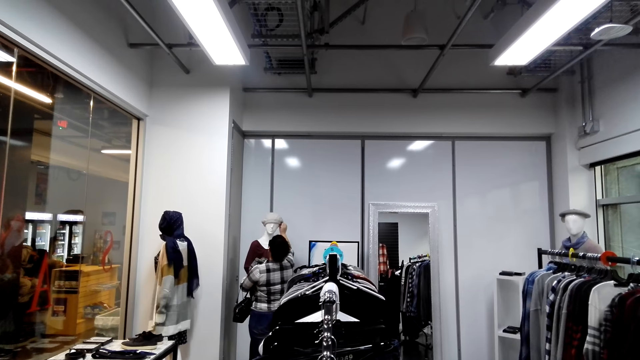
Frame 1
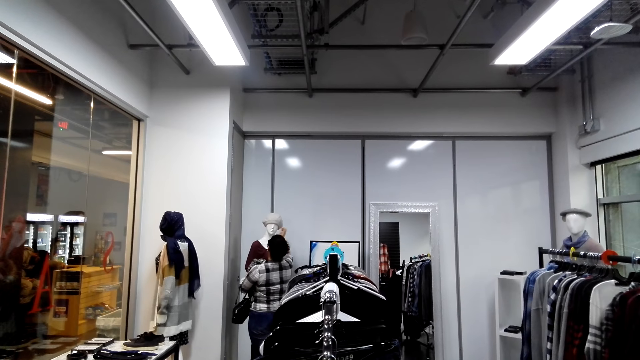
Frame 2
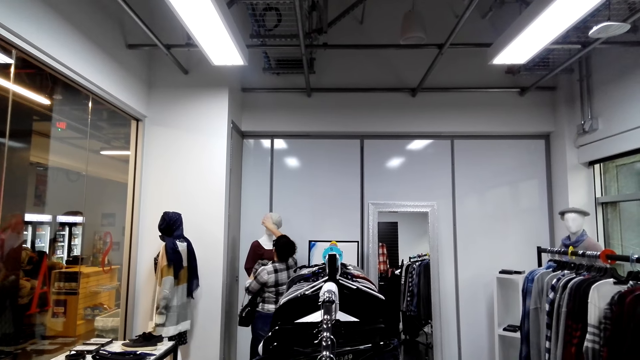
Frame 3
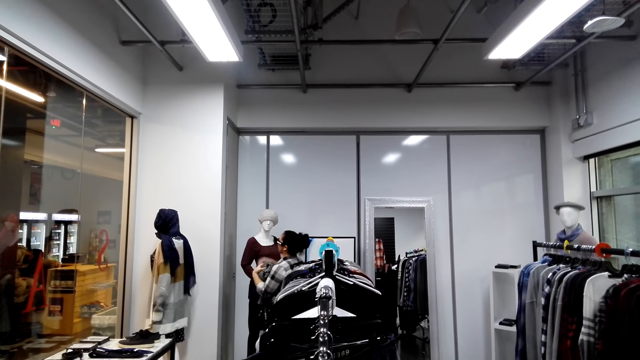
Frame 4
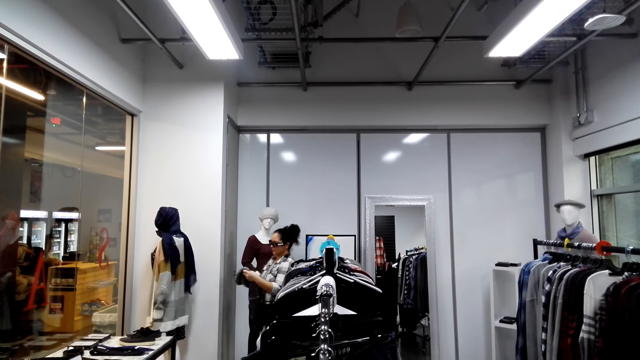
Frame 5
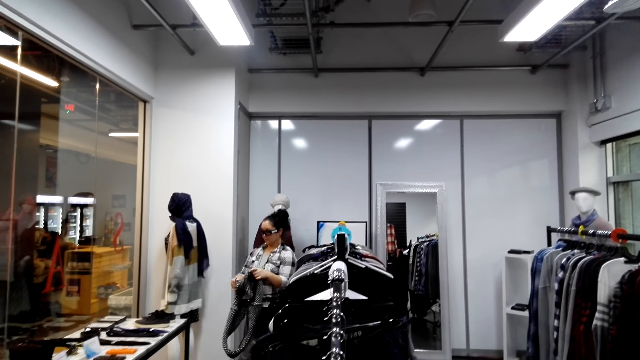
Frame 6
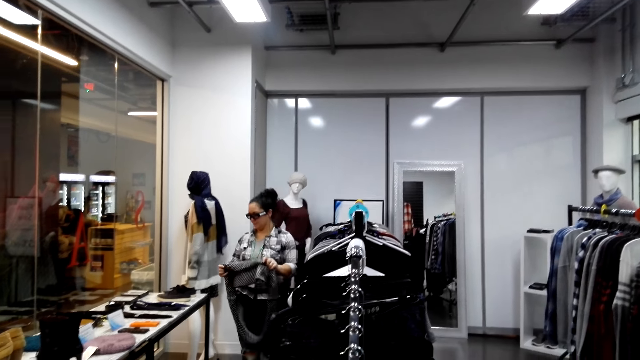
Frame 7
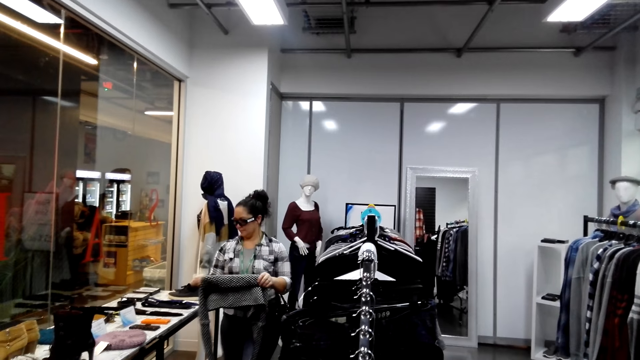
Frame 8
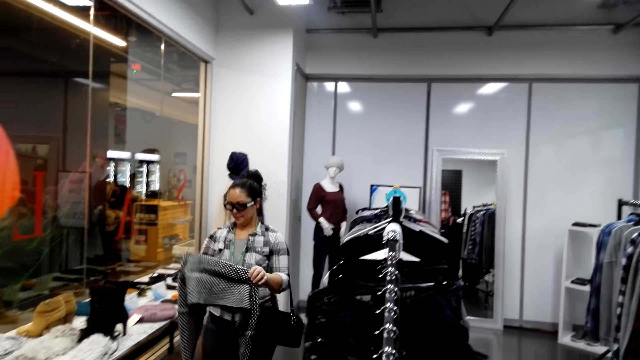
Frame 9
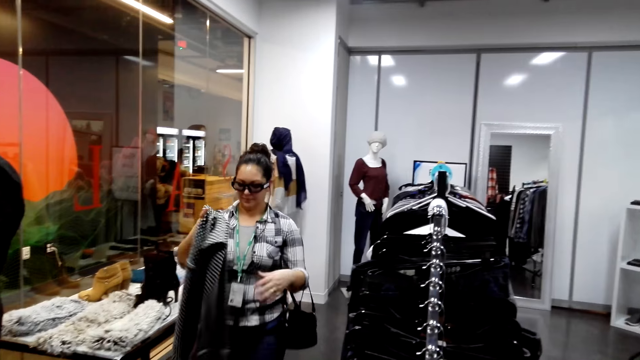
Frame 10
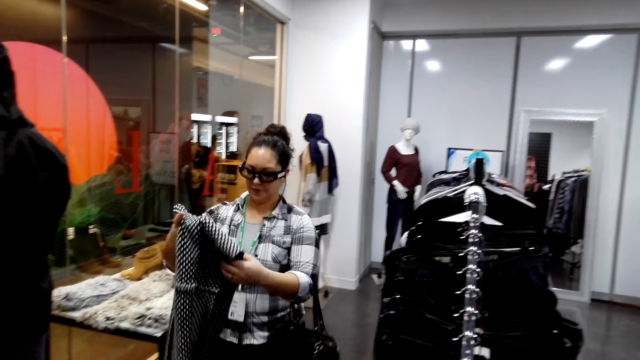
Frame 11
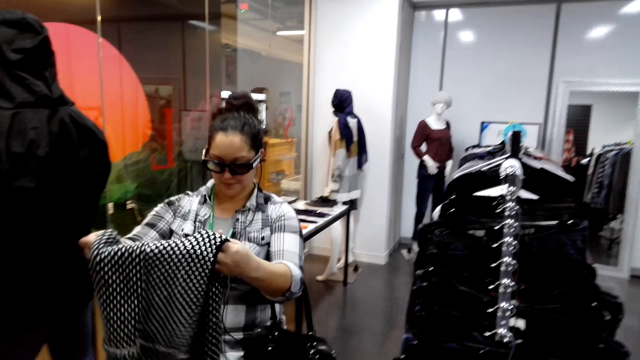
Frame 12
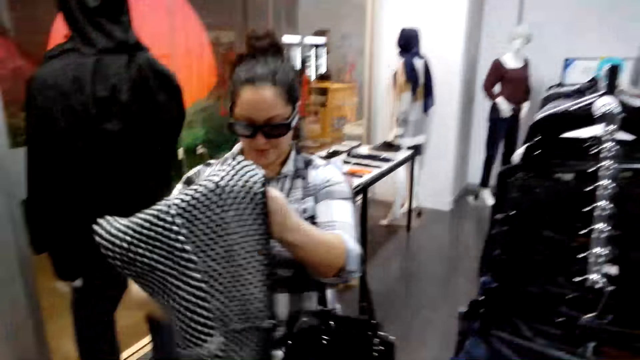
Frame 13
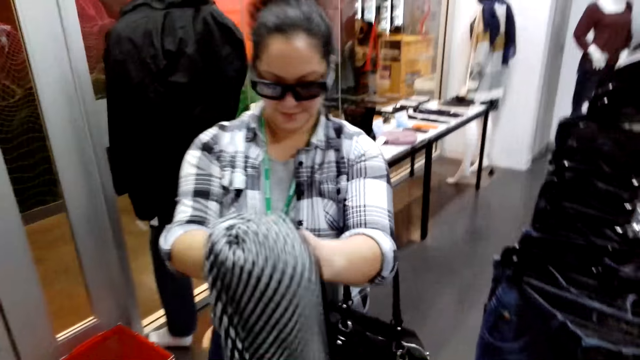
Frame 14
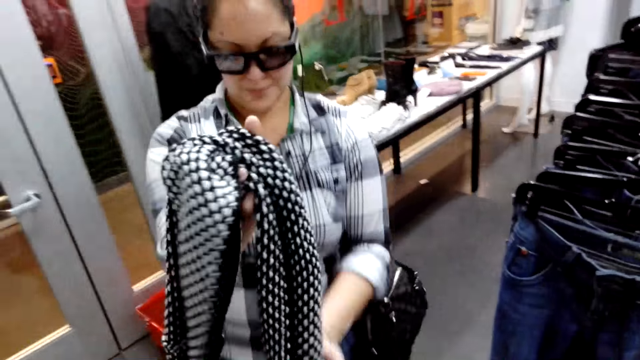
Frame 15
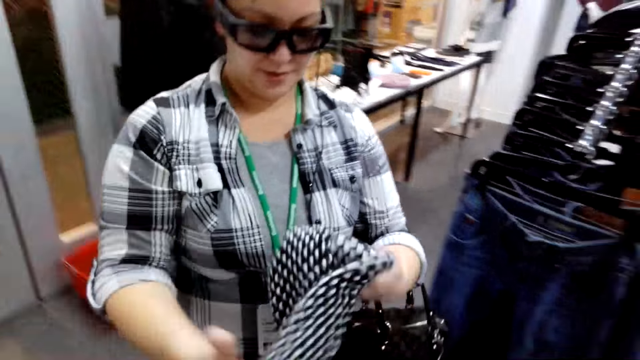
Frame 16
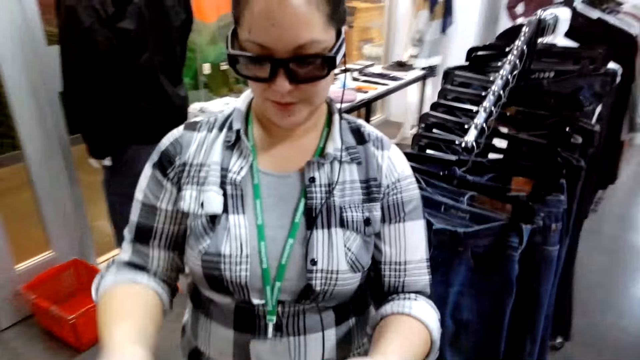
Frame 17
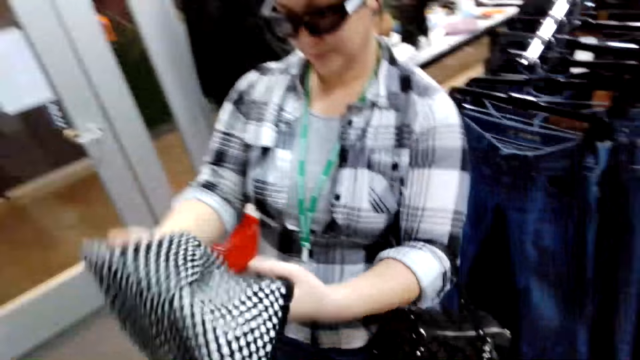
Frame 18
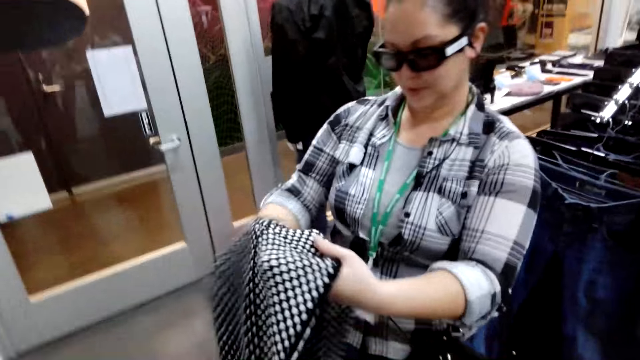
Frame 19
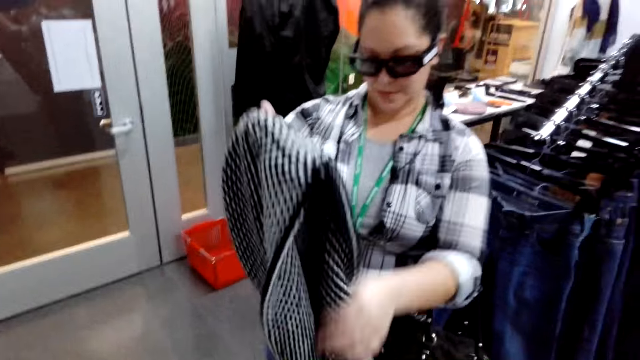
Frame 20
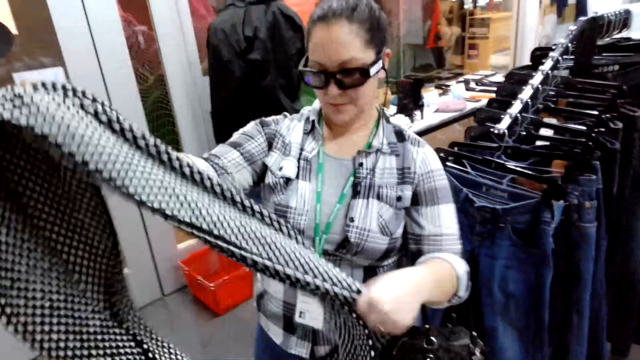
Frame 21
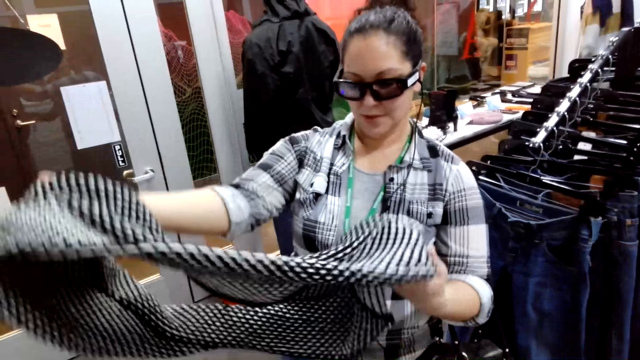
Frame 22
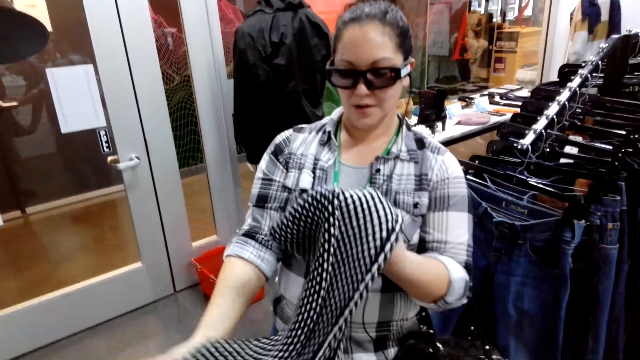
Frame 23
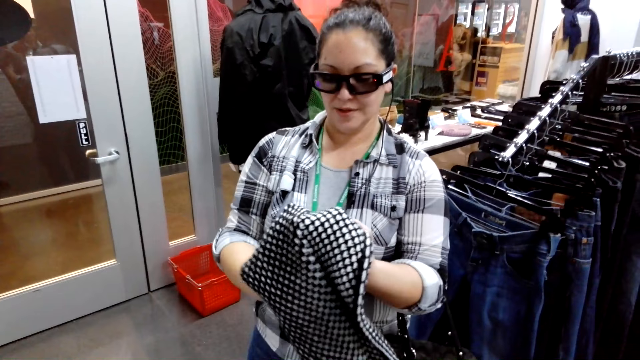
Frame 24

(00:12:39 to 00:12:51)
A woman removes the scarf on the mannequin. The woman walks back to the camera wearer.

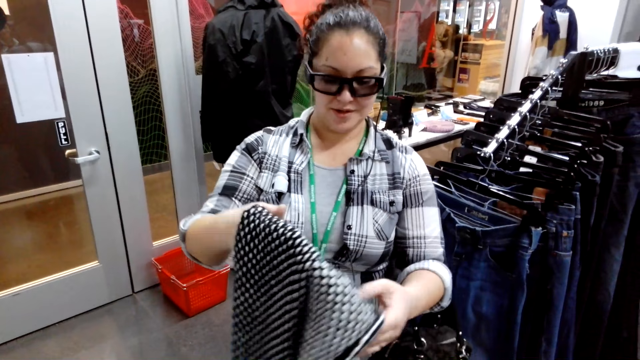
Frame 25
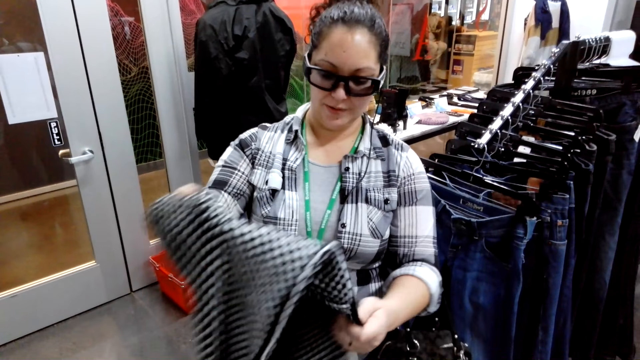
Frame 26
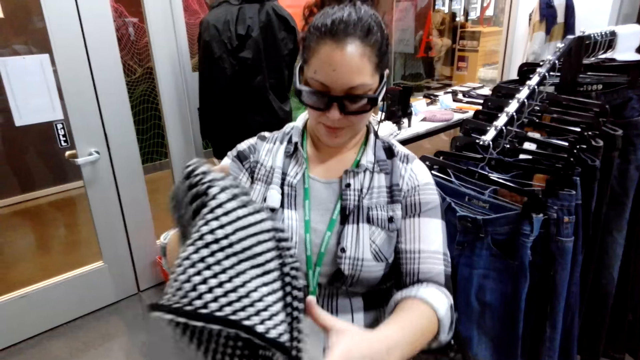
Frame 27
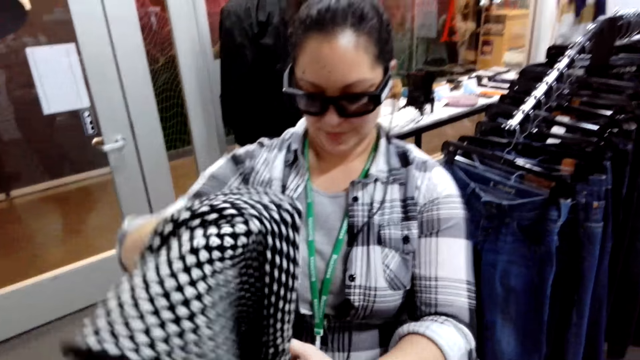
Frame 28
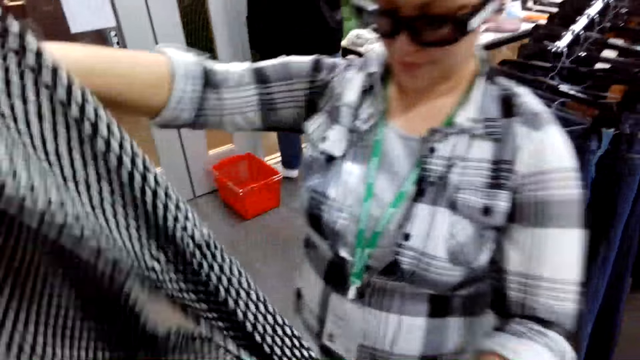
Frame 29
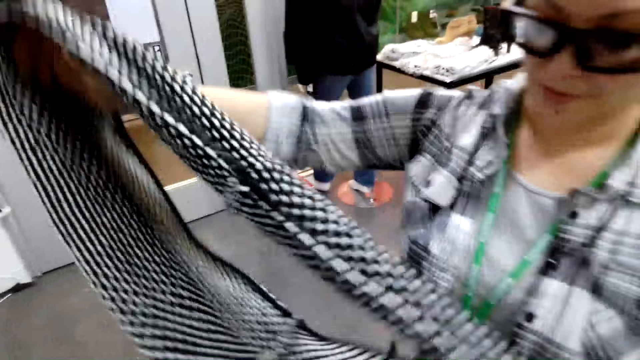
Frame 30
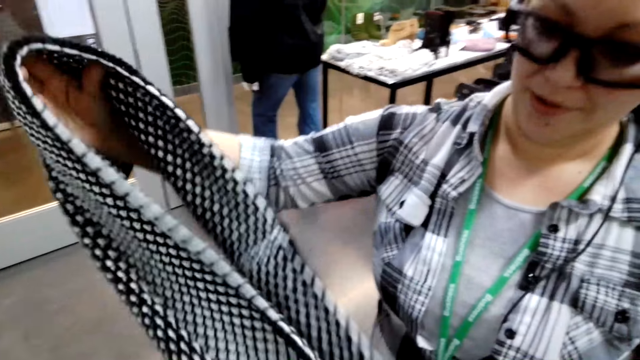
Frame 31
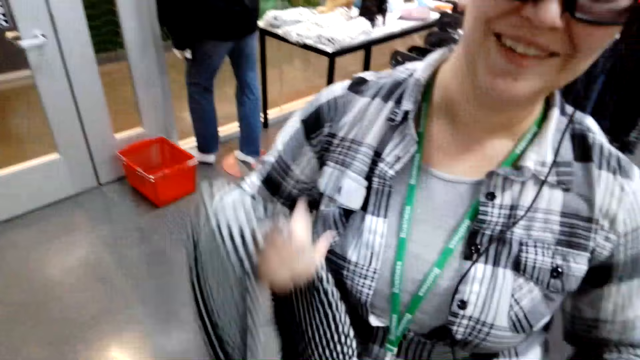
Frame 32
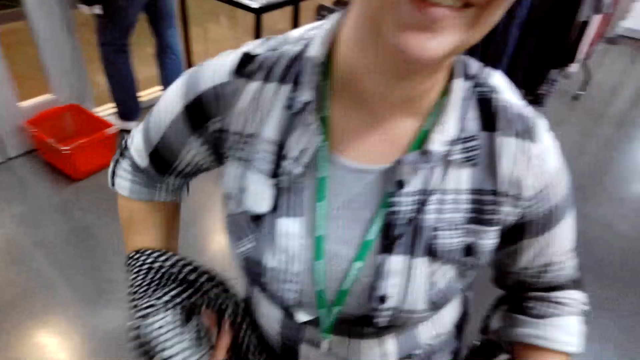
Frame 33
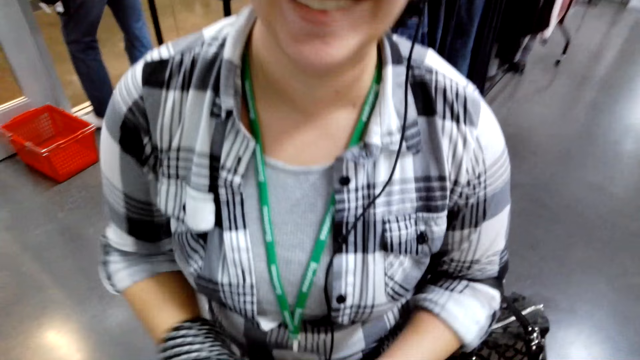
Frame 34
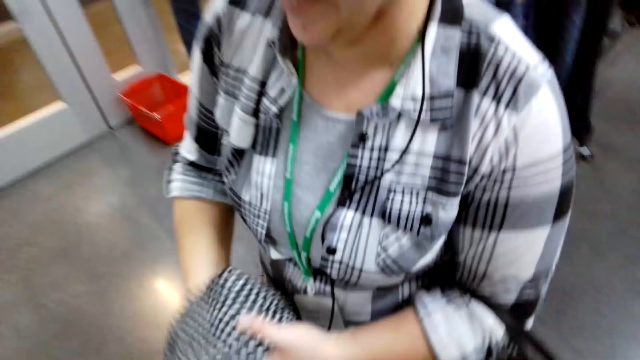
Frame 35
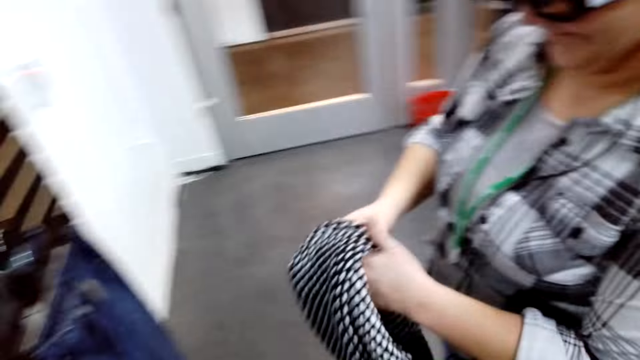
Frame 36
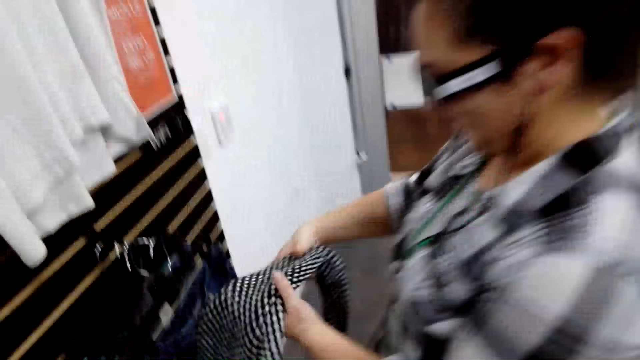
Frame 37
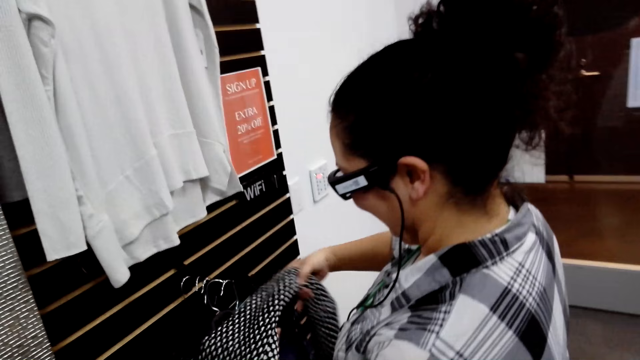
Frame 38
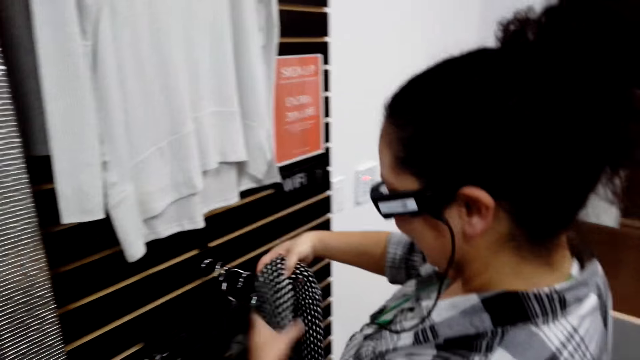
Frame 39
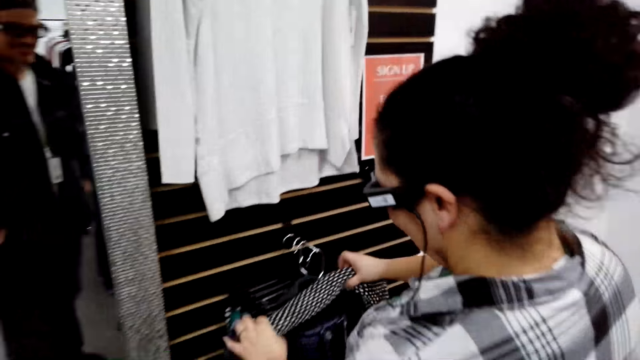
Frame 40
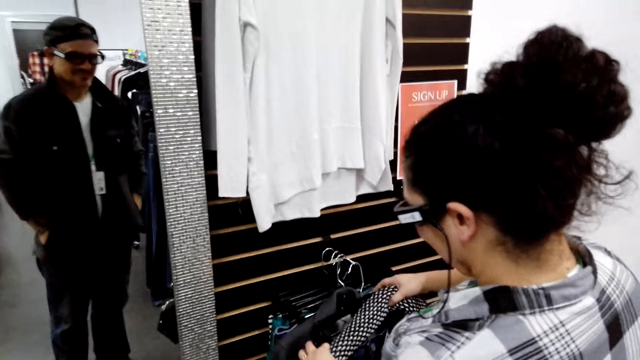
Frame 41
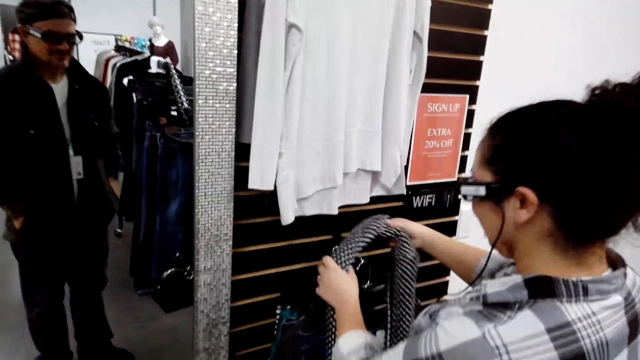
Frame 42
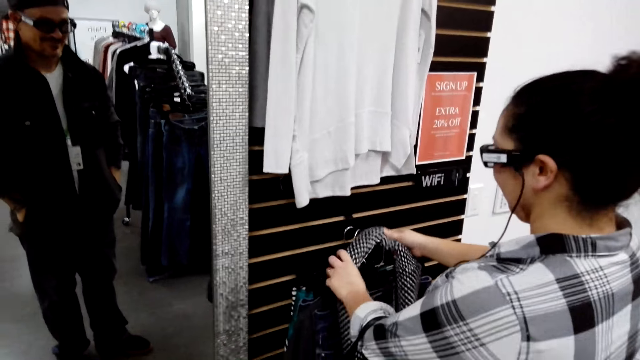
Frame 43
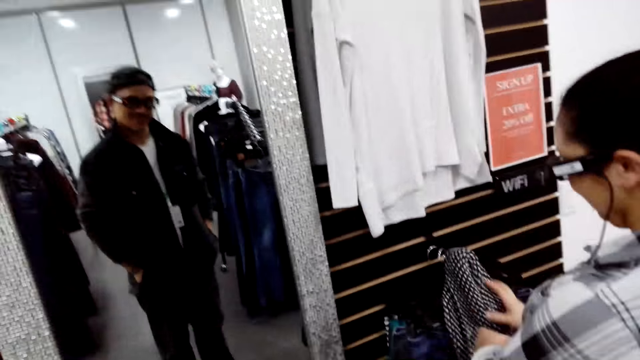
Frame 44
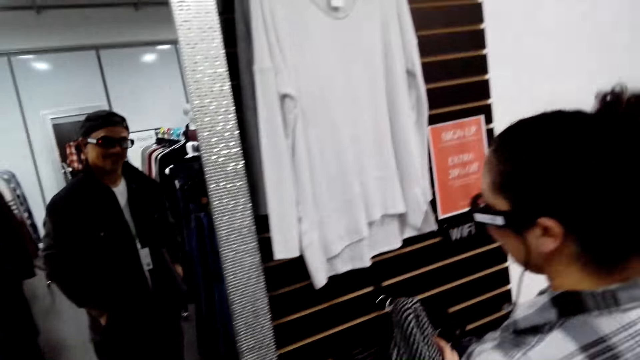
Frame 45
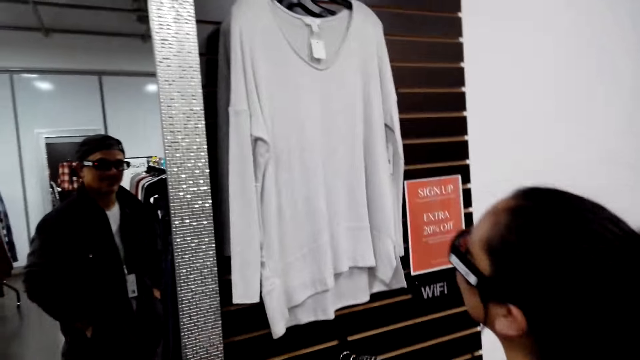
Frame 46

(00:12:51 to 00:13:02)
The camera wearer opens up the scarf. A woman hangs the scarf on the rack.
